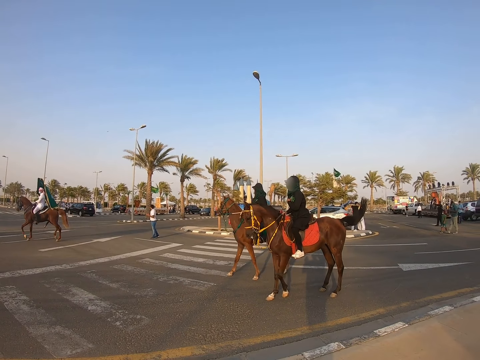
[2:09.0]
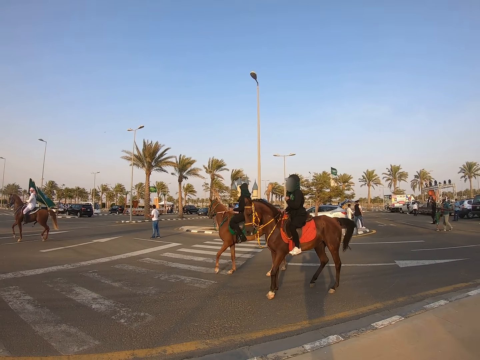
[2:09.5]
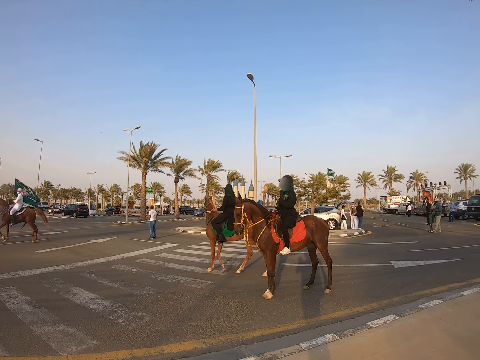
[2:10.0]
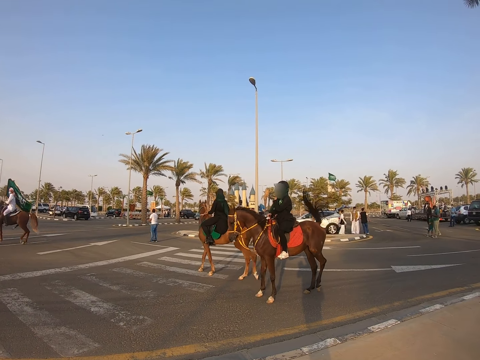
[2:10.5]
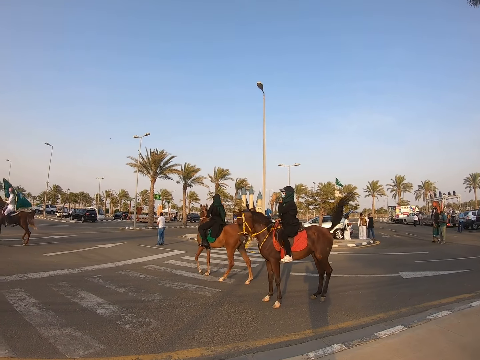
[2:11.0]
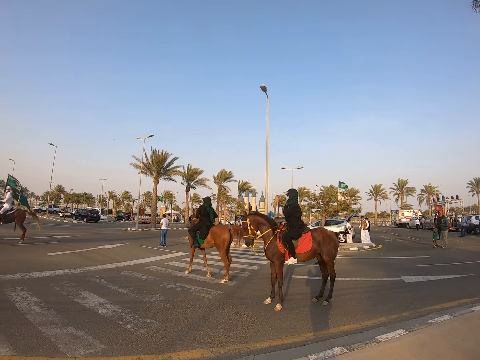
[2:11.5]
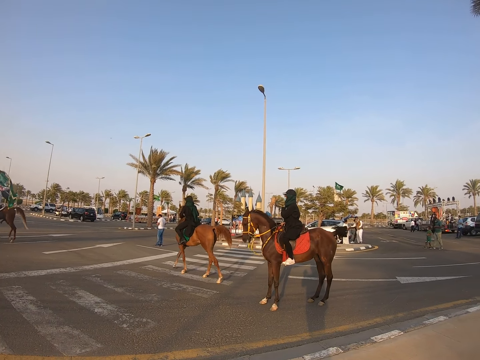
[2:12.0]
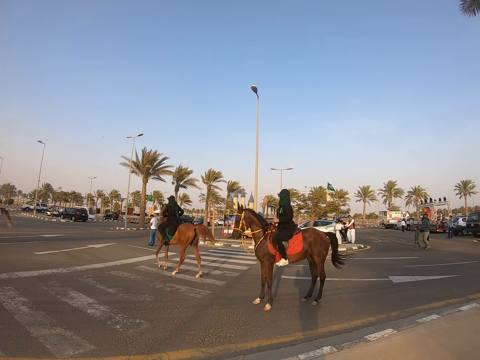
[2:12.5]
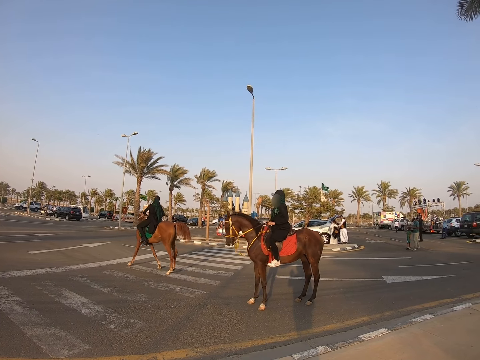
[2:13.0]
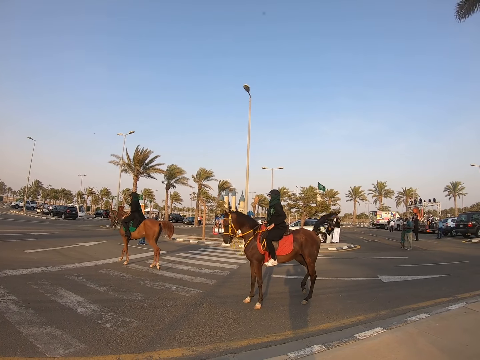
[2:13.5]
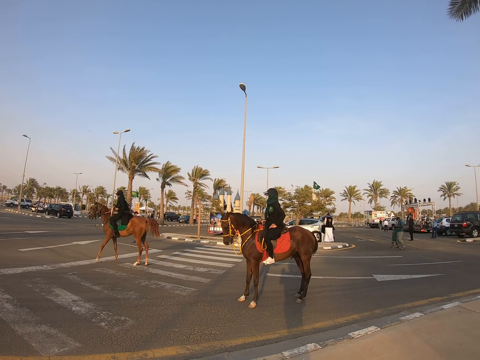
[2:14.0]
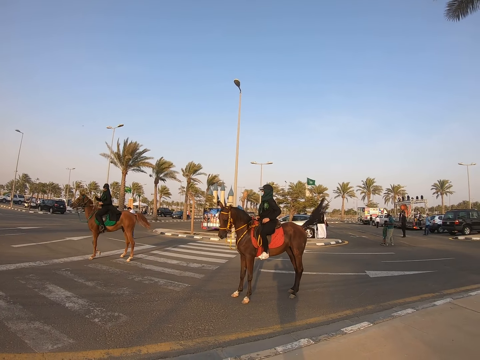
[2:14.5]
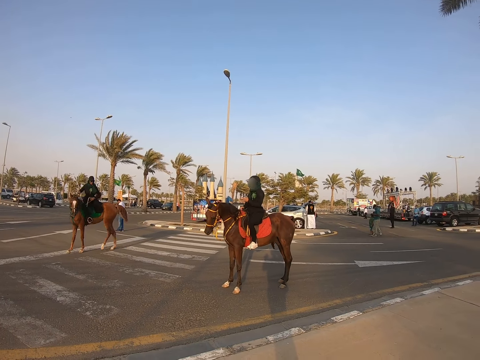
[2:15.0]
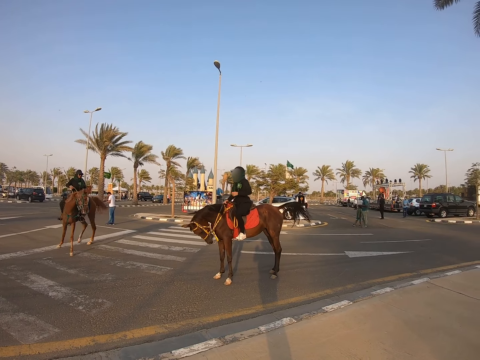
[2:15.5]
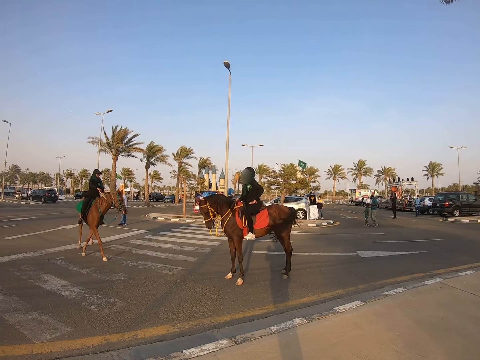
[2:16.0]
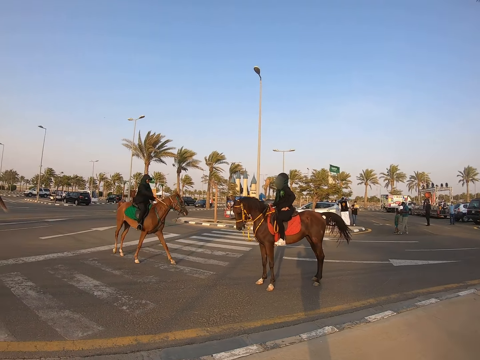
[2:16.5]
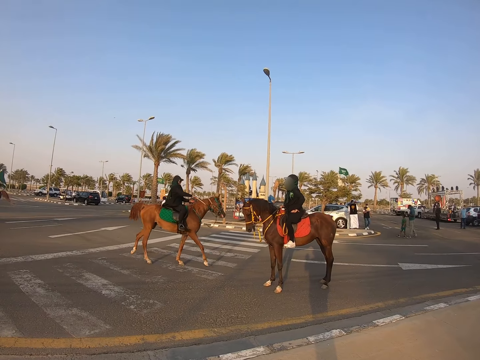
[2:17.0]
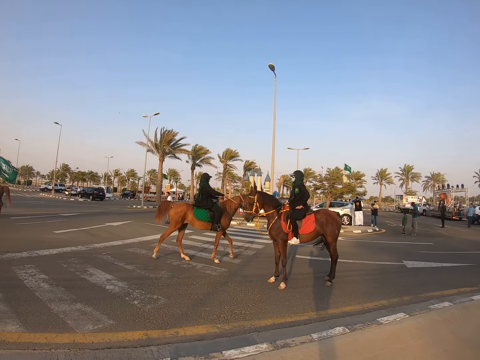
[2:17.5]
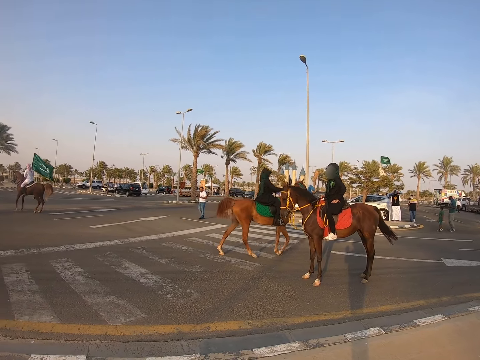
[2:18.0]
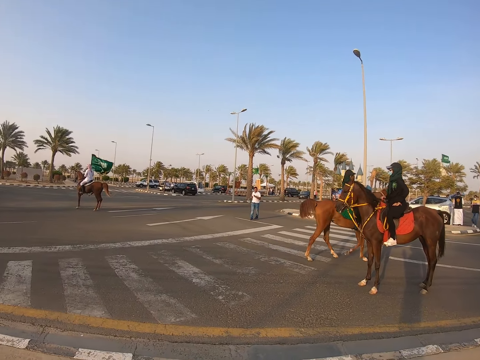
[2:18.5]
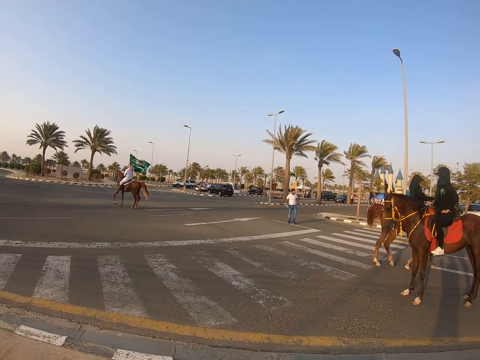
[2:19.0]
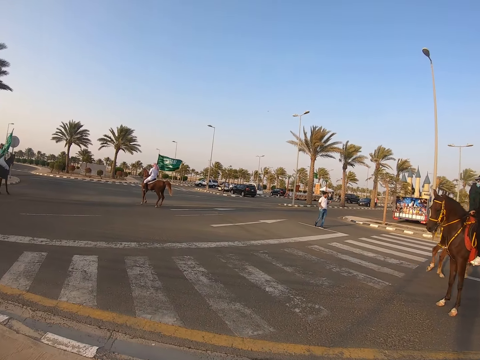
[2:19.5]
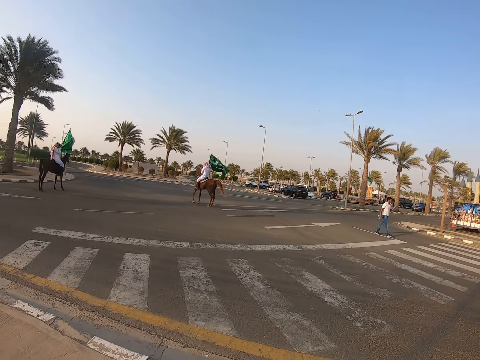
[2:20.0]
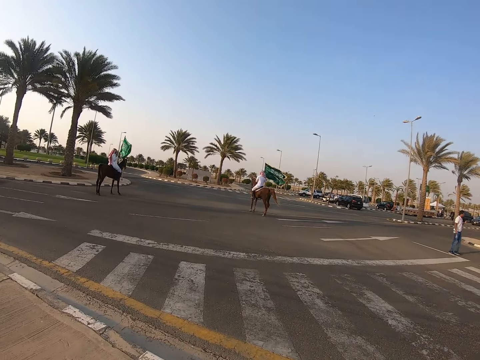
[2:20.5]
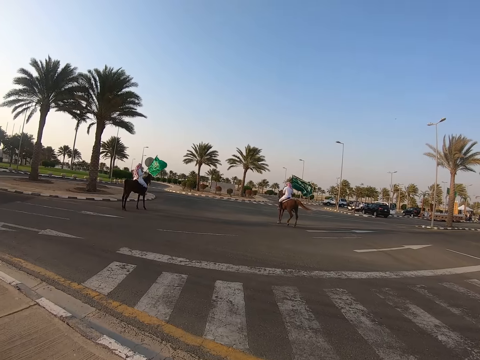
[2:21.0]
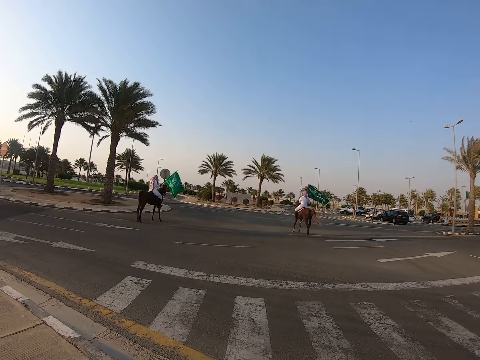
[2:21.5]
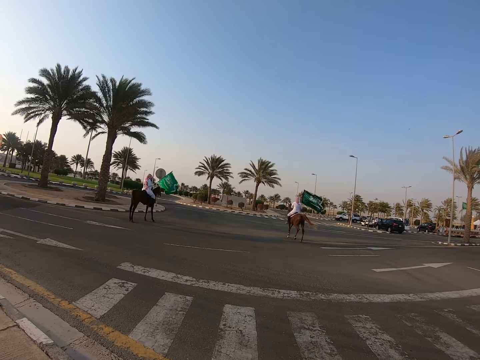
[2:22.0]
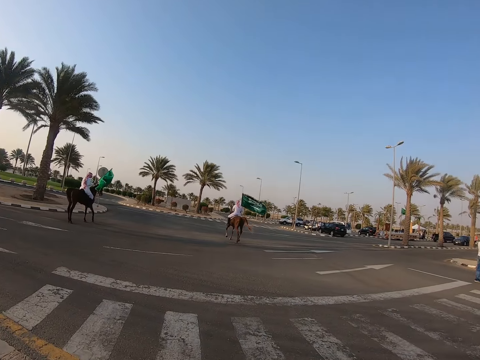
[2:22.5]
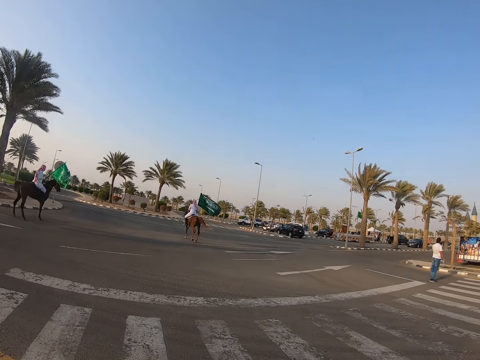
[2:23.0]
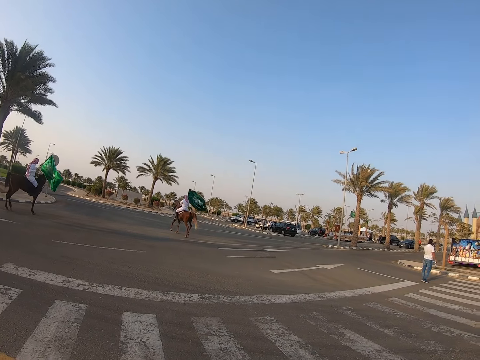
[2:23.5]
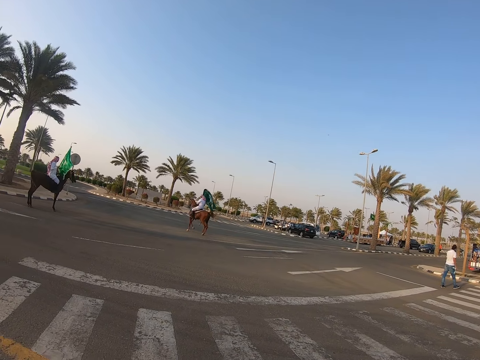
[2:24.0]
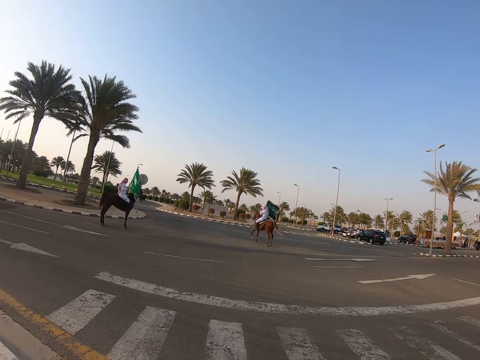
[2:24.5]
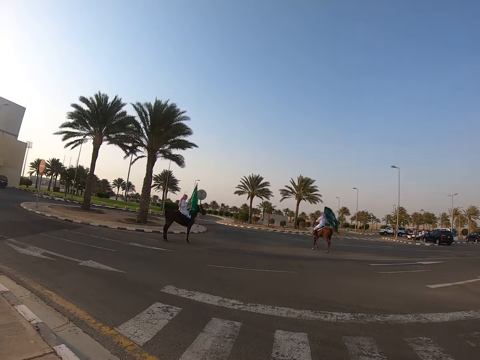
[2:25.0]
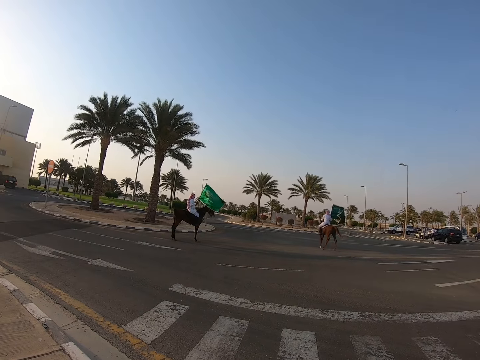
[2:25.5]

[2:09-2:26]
A man rides a horse. Another man rides on a horse.

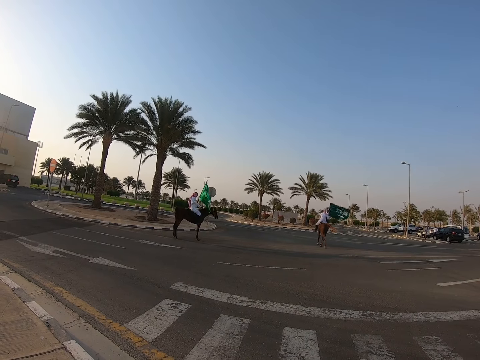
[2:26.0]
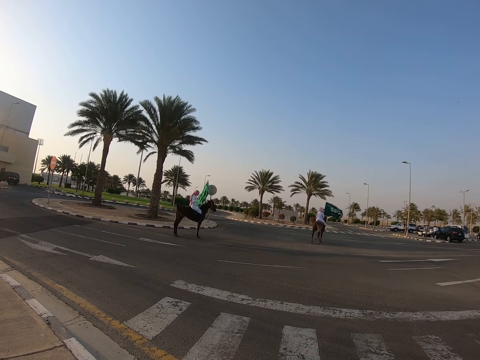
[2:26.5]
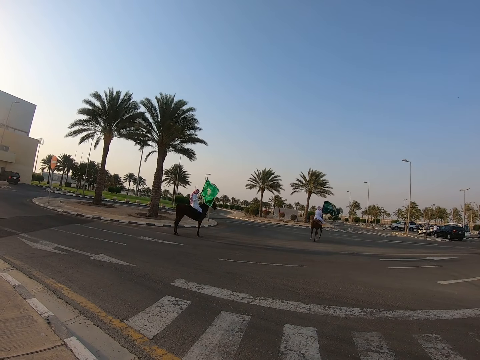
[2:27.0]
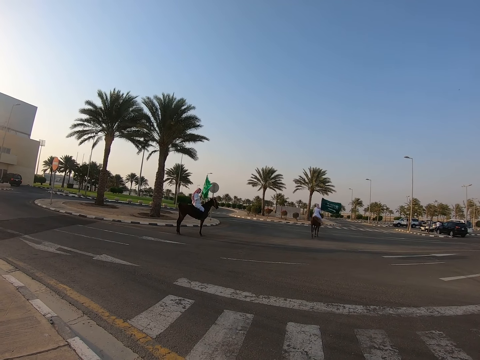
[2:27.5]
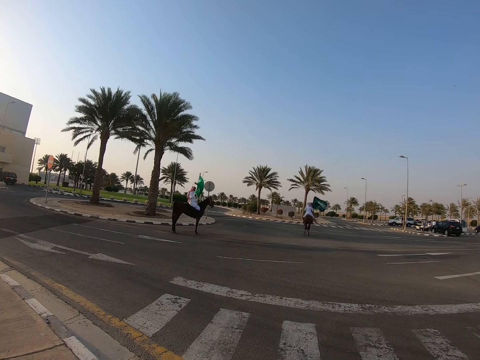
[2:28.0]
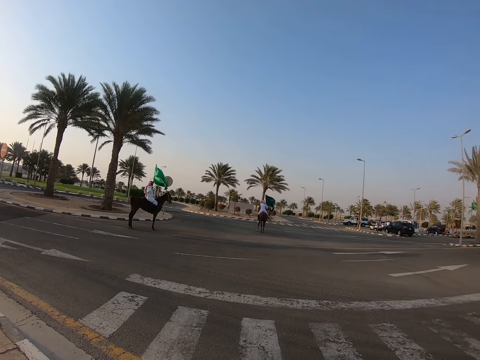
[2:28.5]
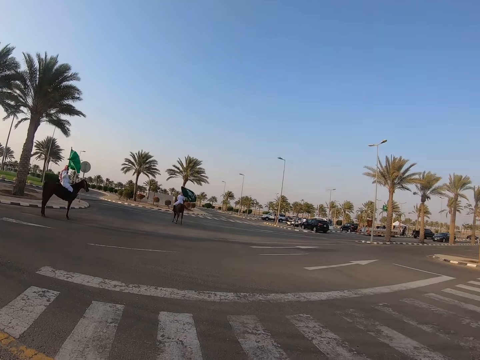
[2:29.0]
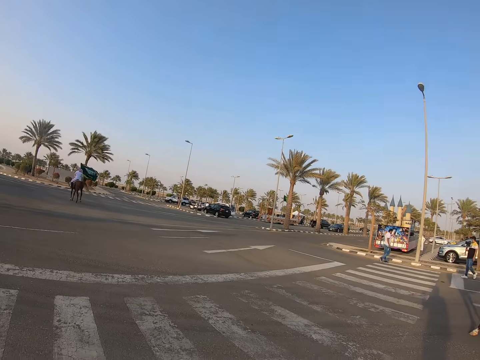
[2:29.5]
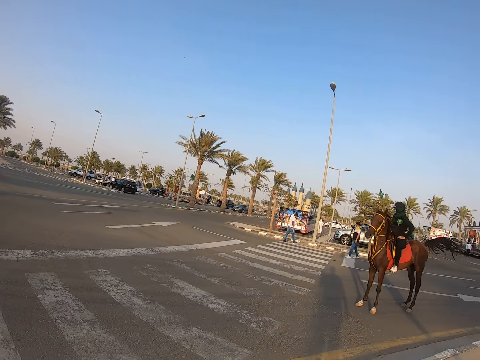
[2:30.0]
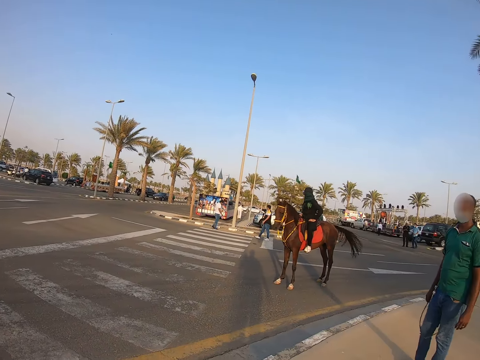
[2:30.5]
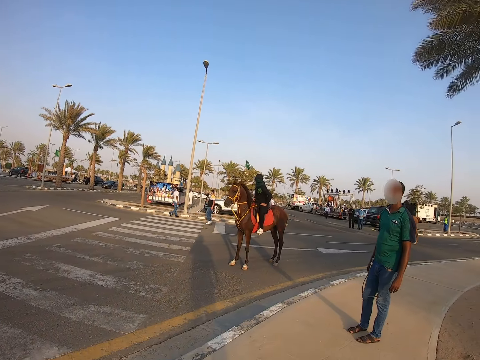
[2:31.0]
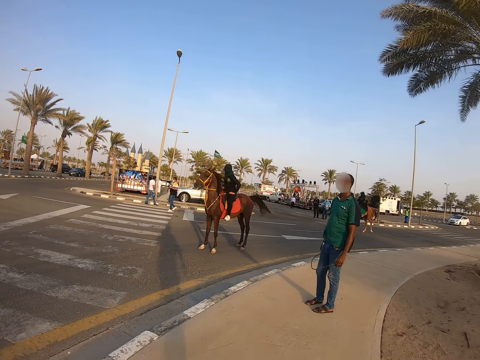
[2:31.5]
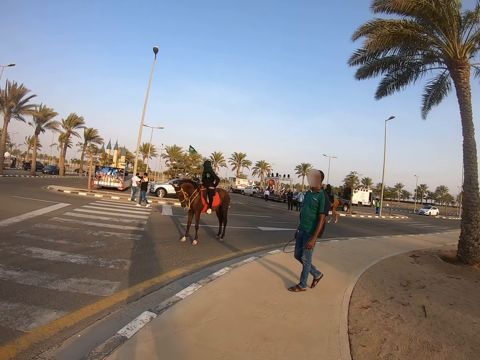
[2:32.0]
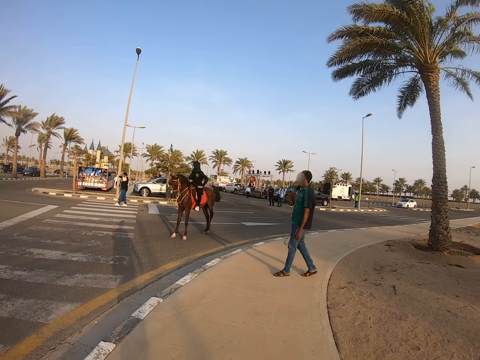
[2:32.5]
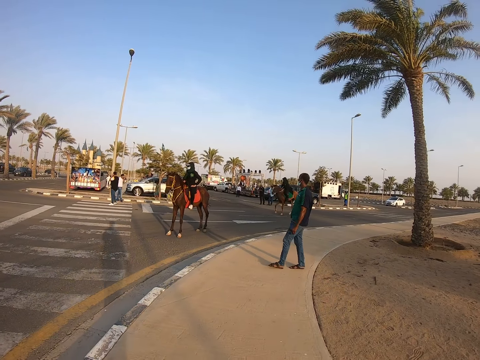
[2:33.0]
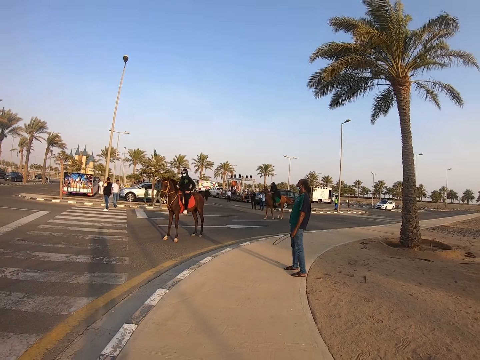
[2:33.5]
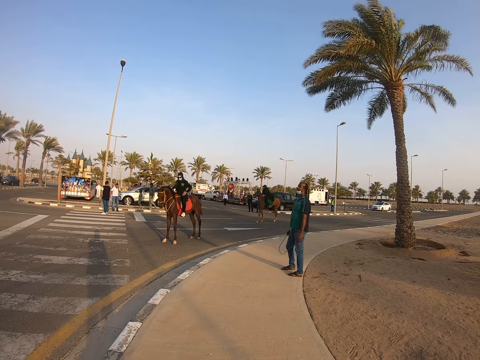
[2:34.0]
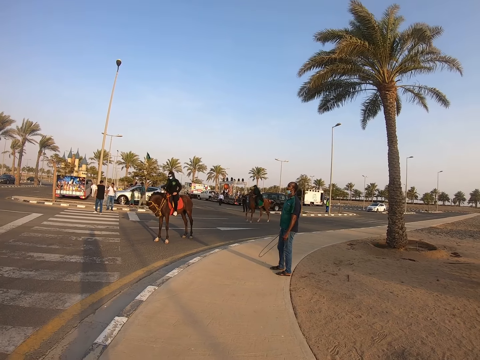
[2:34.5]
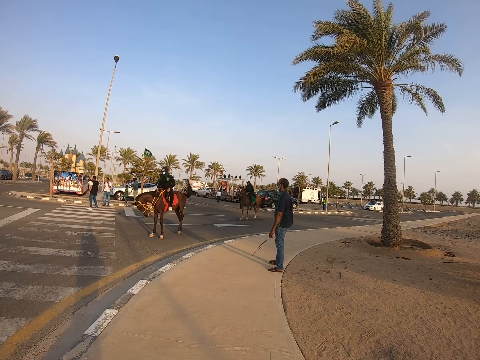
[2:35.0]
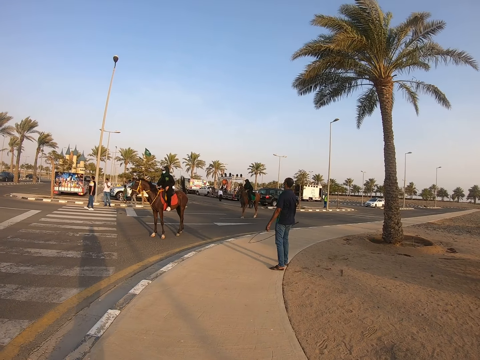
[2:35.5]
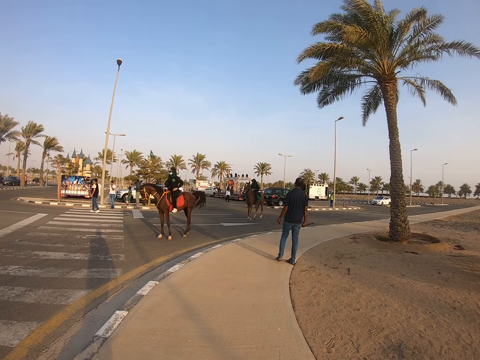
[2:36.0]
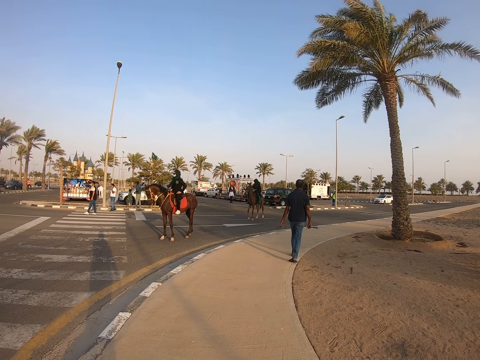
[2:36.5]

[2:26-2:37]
A man stands on the path. Another man rides a horse. Another man rides a horse. Another man holds a stick.
